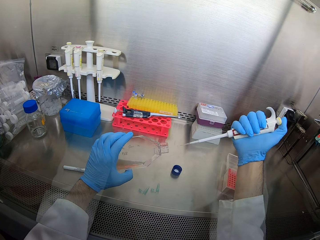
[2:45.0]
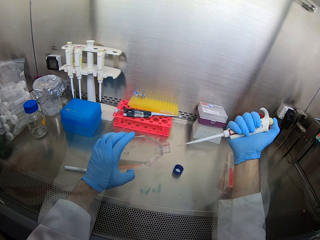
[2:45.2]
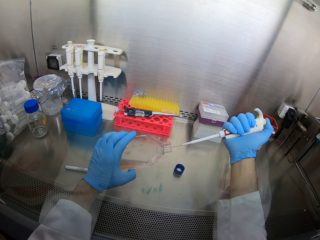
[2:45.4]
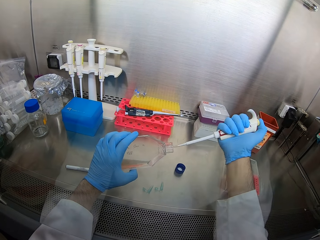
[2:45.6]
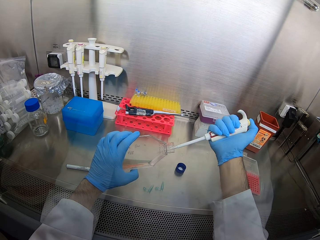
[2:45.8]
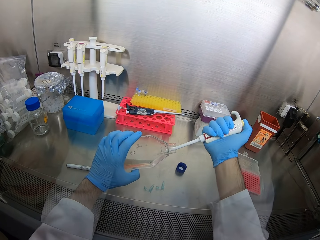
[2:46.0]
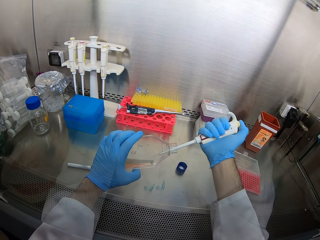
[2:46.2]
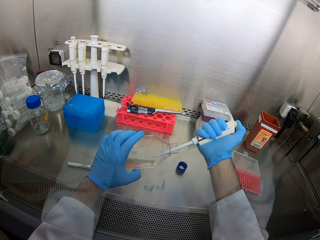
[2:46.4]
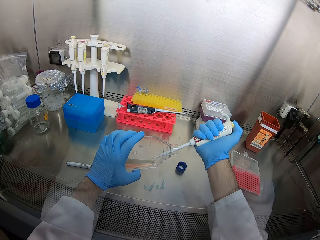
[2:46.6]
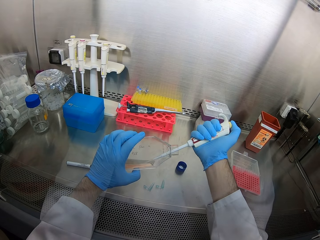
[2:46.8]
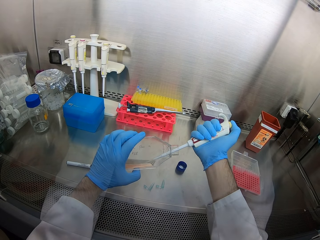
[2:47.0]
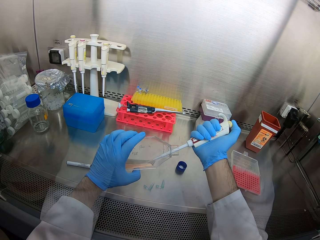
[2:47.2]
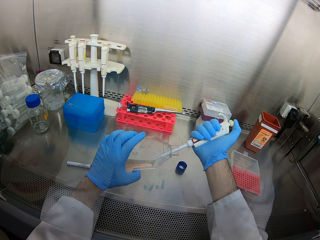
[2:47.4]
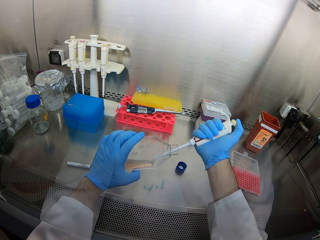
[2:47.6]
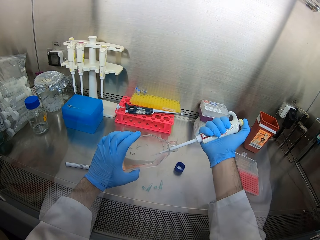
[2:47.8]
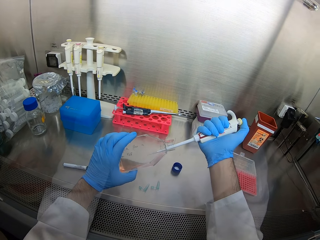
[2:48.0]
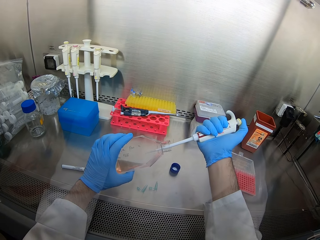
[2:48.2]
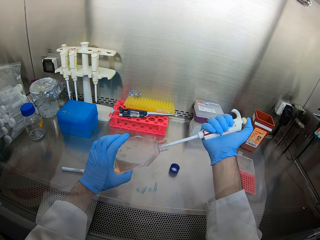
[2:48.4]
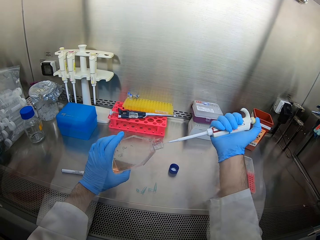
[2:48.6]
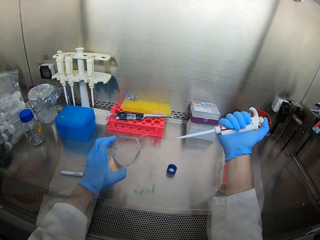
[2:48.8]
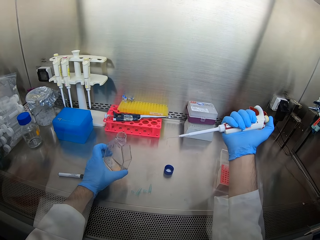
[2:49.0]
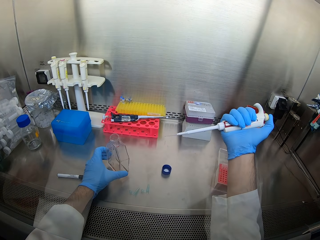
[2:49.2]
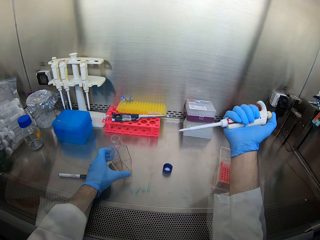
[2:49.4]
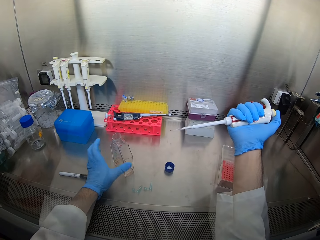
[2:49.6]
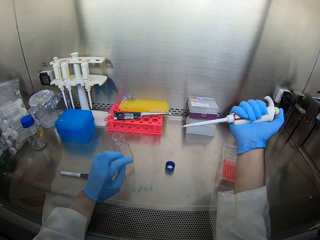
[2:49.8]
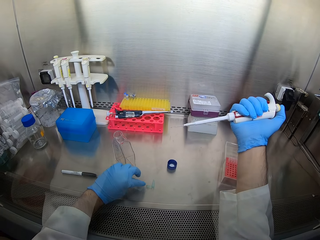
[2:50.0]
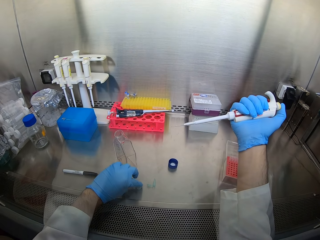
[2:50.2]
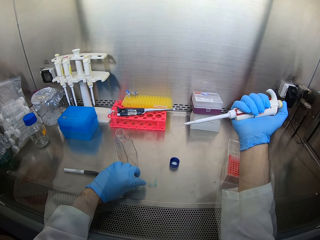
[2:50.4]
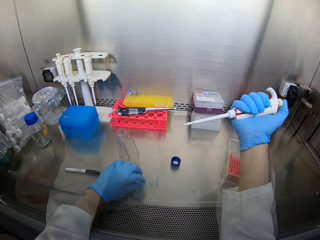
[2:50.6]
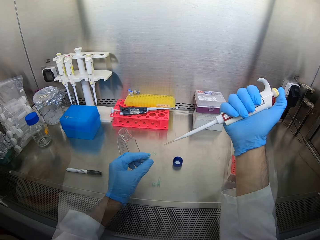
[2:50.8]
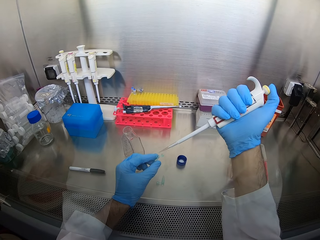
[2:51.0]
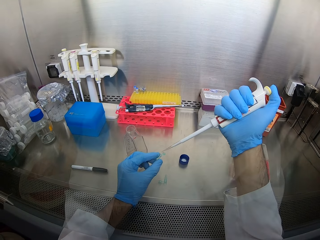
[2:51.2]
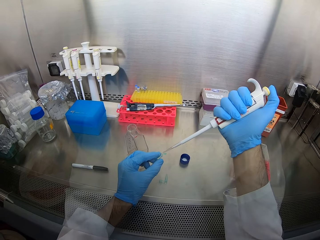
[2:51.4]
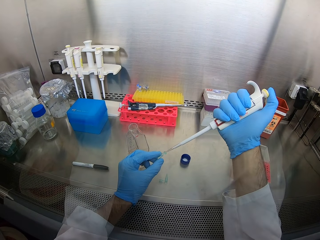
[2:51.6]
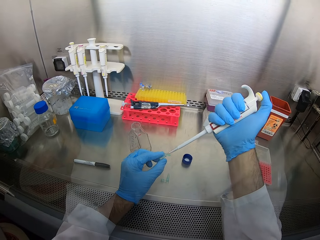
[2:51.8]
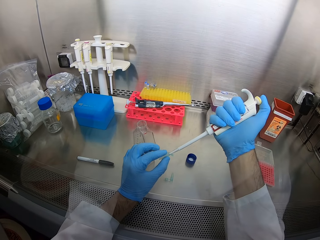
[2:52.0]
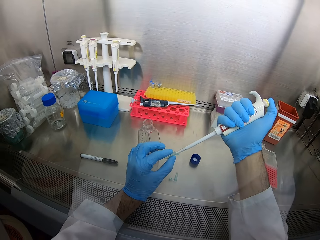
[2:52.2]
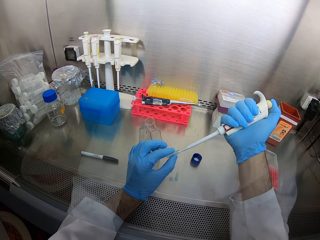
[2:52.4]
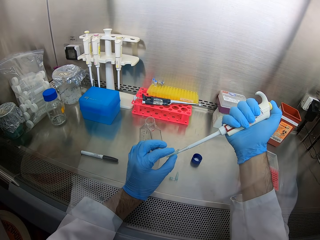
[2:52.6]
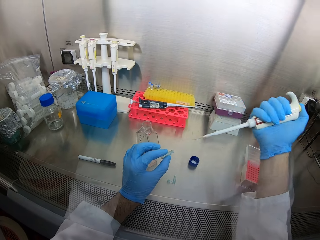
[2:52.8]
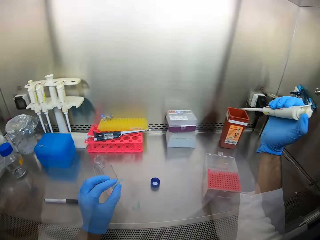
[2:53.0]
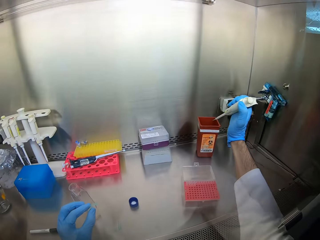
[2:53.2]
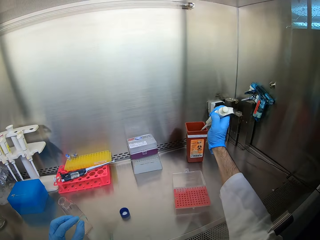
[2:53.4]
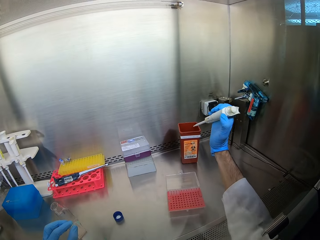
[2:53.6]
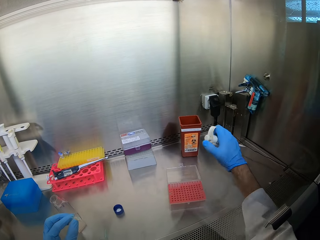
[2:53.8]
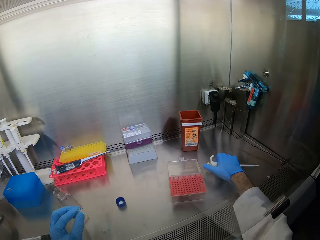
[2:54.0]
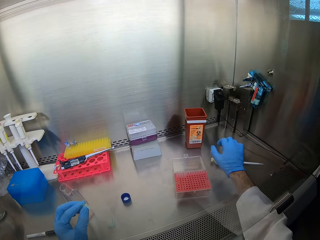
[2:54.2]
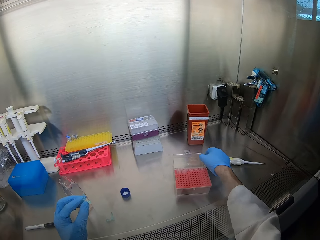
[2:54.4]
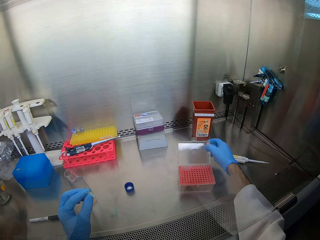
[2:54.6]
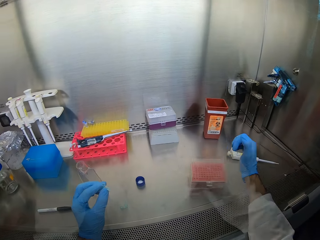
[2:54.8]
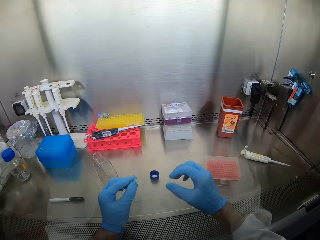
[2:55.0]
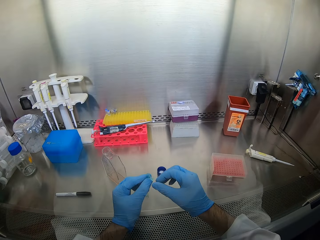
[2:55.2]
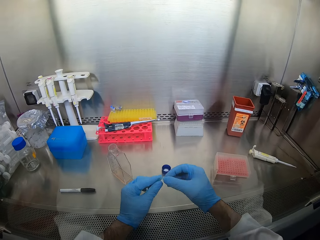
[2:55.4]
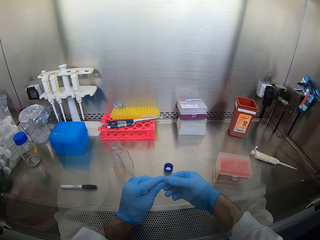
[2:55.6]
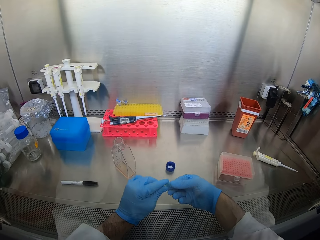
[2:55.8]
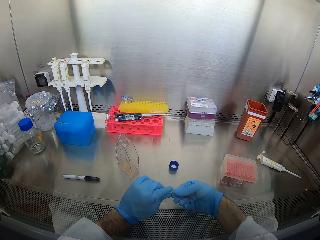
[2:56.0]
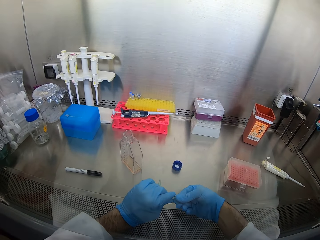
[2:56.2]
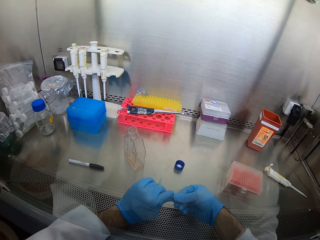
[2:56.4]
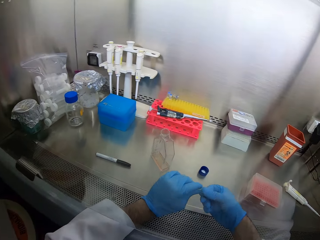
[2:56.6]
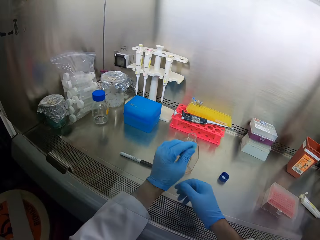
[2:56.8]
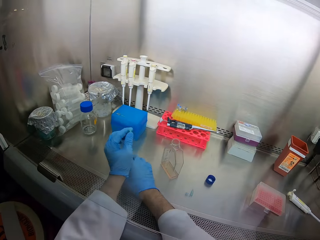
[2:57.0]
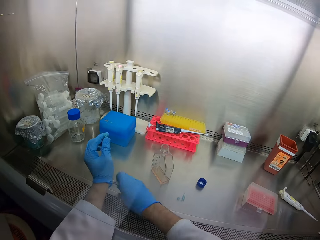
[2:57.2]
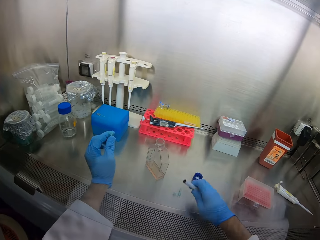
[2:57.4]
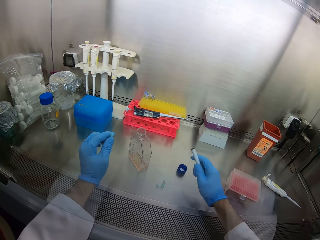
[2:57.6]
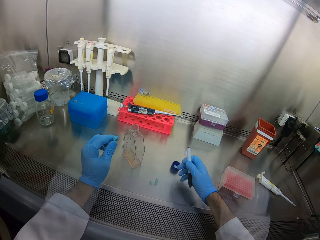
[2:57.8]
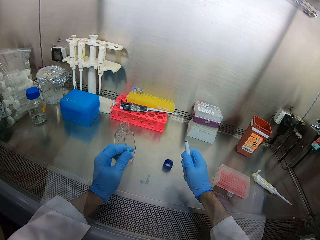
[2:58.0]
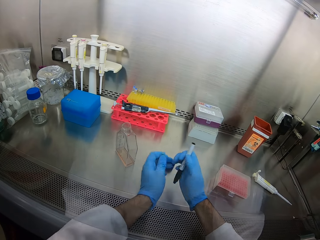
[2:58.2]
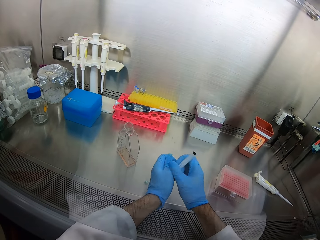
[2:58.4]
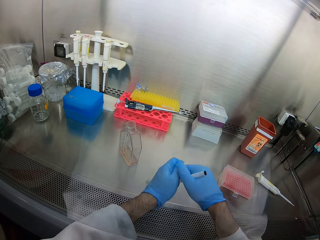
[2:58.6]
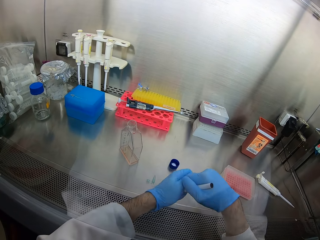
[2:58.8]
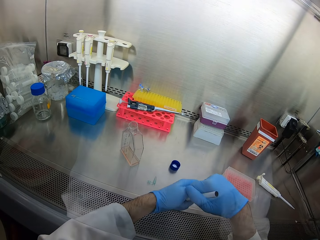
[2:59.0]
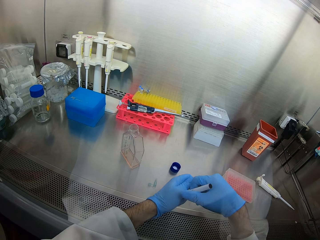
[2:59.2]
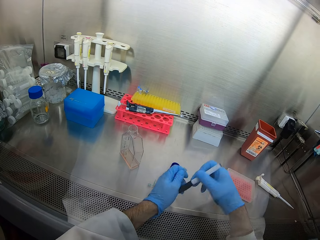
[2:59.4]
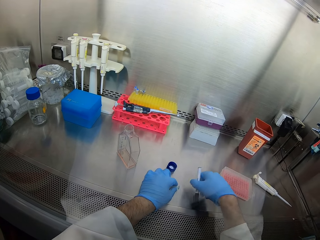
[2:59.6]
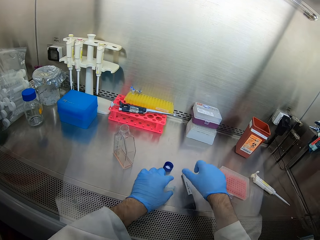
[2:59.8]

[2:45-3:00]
The camera wearer puts liquid from the syringe inside the bottle. They take liquid from the bottle. They put down the bottle. They pick up something. They put liquid in a tube. They put the syringe in something. They put down the syringe. They close the PCR DNA sequencing tray. They pick up a marker pen. They put the pen down.

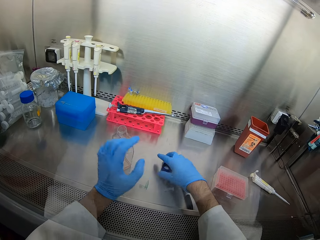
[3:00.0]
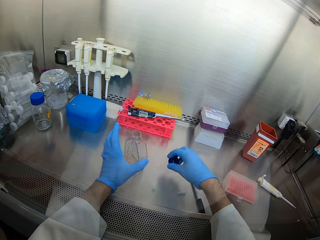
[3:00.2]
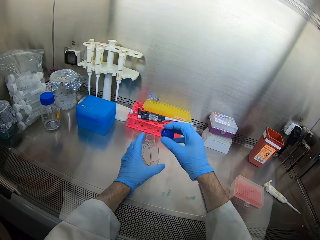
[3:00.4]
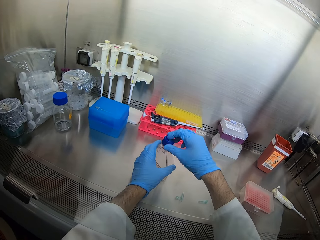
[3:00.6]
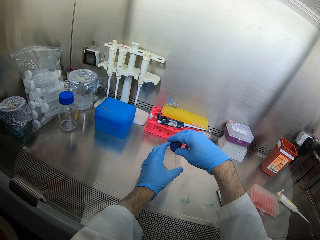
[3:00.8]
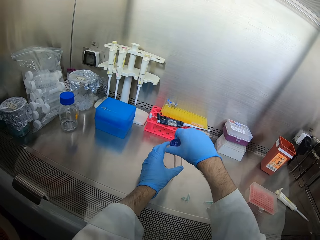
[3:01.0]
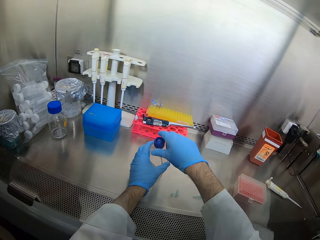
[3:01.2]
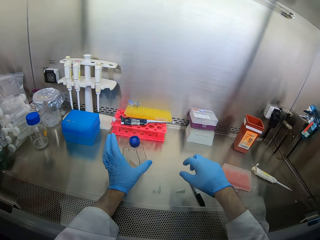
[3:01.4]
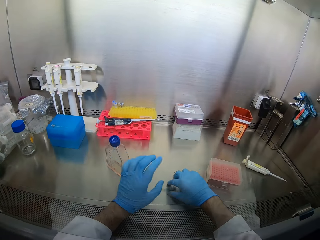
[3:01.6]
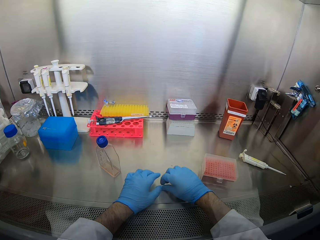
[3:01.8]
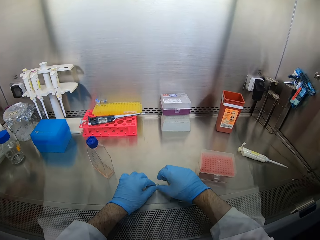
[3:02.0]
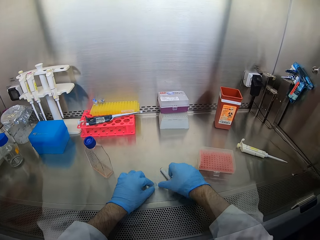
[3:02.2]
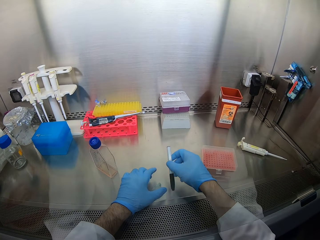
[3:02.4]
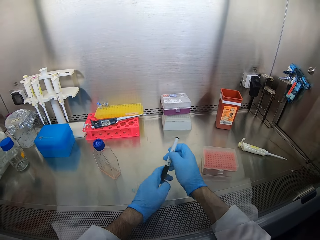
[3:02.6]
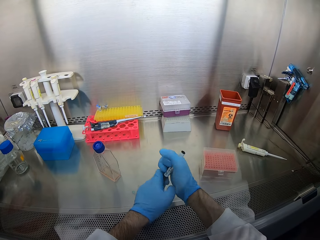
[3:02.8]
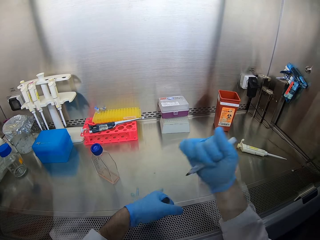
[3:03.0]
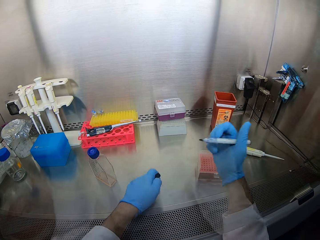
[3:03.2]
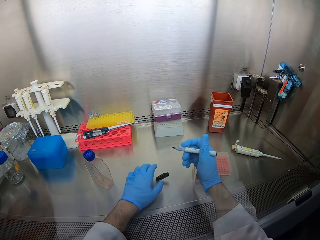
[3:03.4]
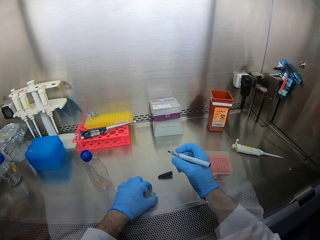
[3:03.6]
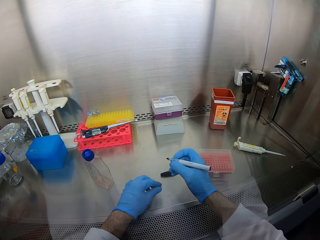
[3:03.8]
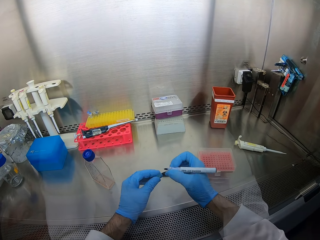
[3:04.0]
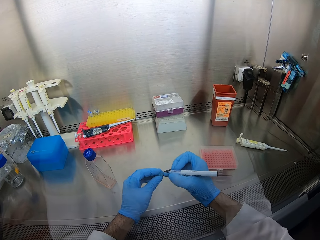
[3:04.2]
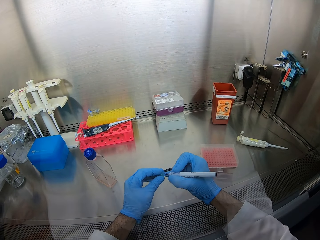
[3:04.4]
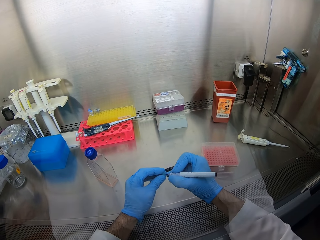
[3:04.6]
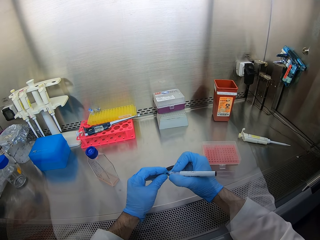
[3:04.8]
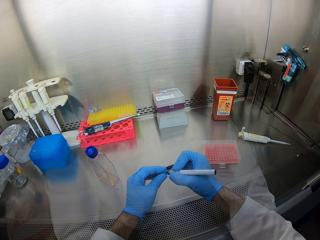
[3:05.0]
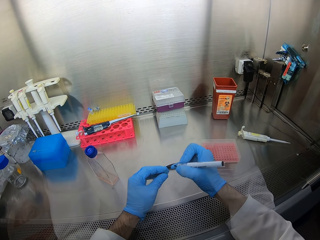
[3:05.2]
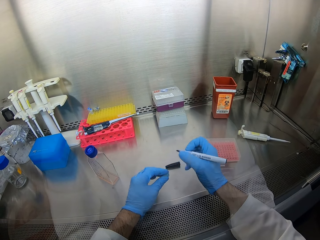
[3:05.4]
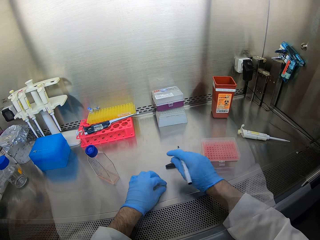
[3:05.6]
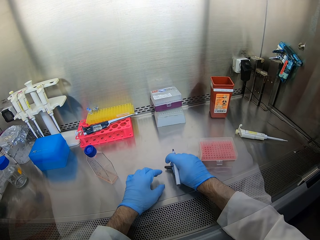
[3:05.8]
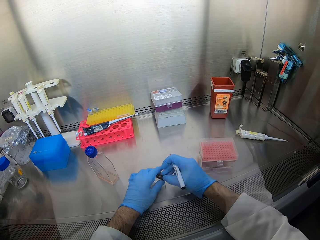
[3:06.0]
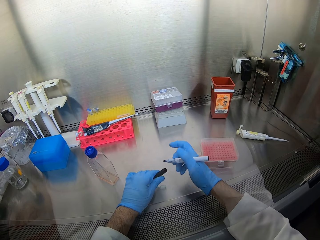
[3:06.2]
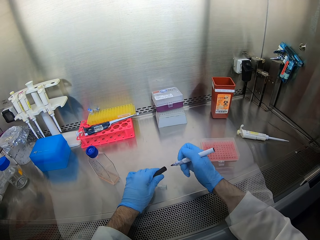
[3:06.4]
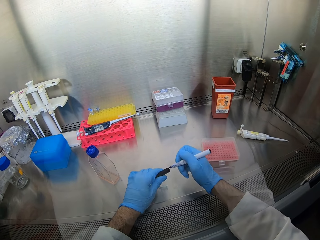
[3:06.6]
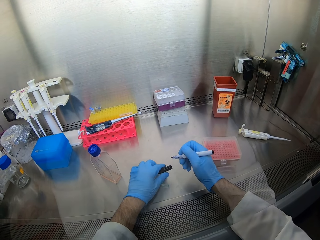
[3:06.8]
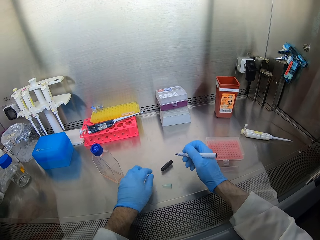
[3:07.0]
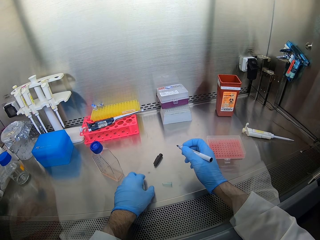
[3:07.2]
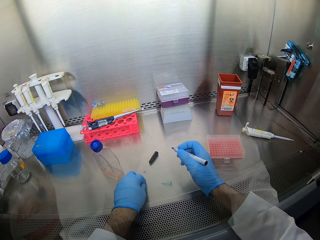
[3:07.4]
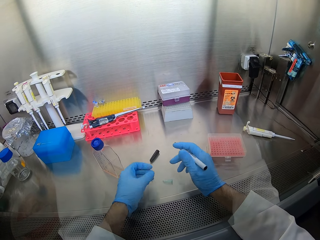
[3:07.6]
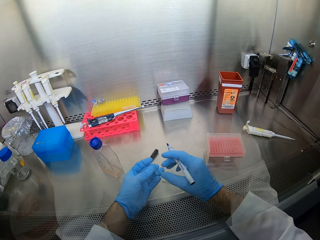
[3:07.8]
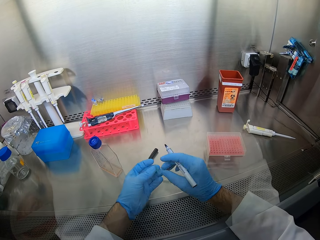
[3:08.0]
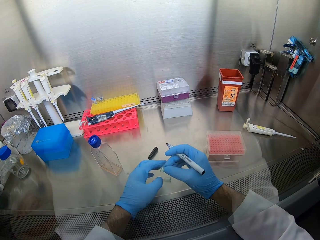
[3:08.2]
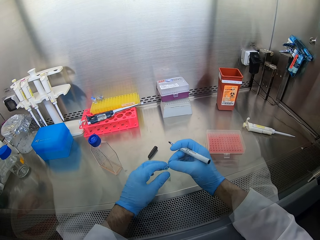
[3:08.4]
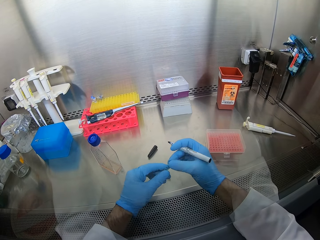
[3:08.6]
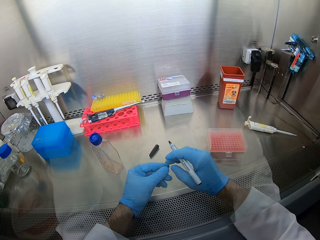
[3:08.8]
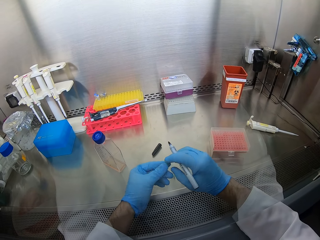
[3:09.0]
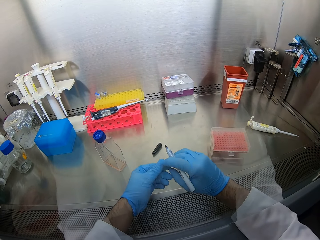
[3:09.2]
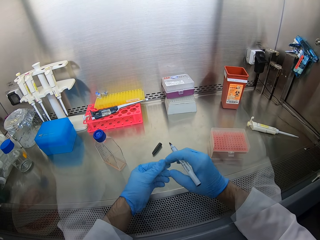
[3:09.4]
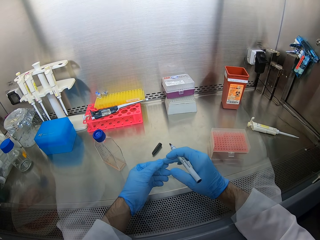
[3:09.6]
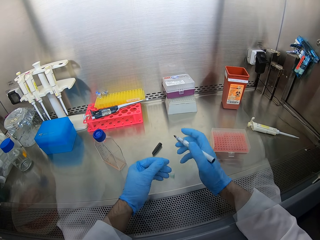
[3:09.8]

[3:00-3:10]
The camera wearer picks up the bottle top. They close the bottle top. They pick up the marker pen. They open the marker pen lid. They write on the tube. They pick up the marker pen lid and put down the marker pen lid. They pick up something.
